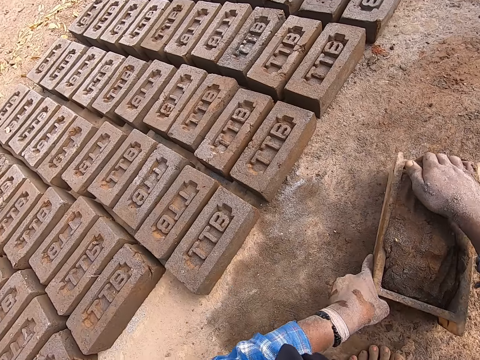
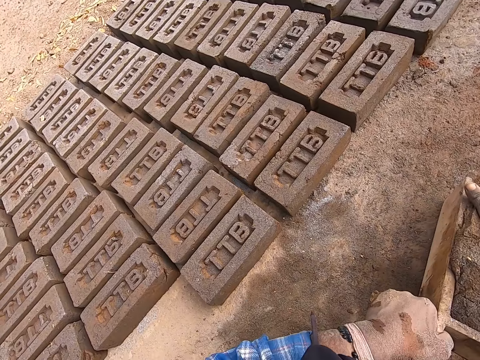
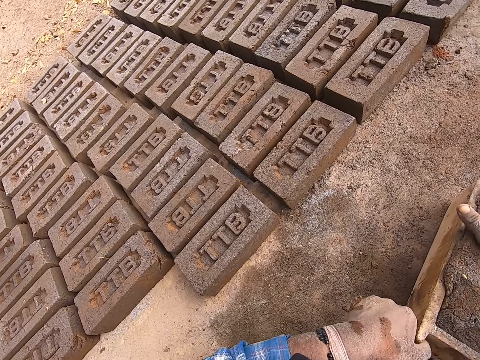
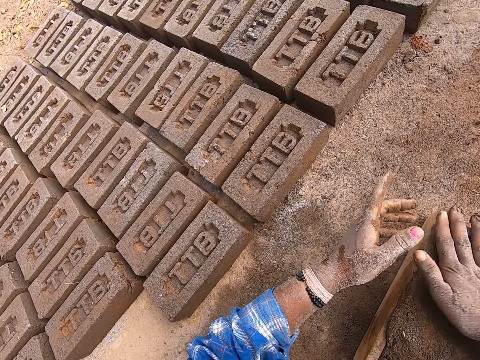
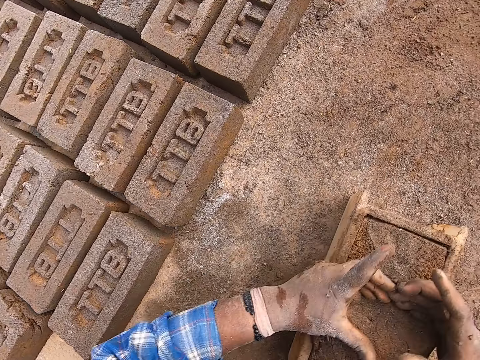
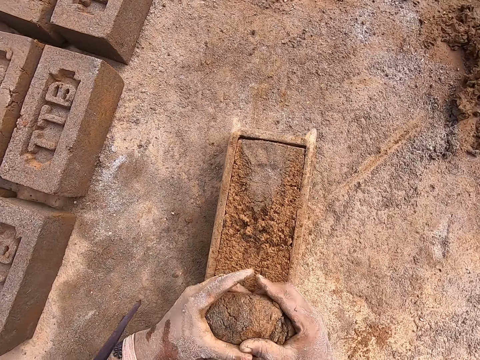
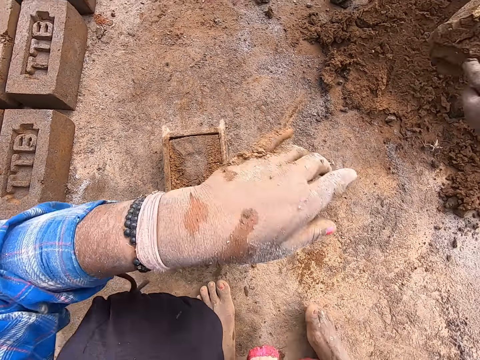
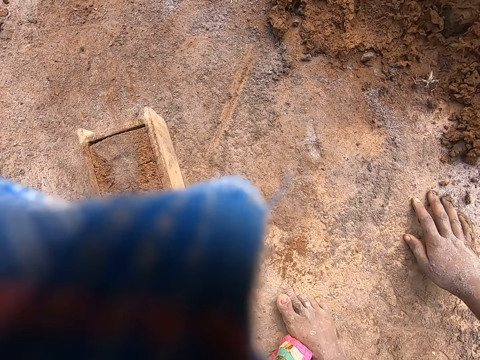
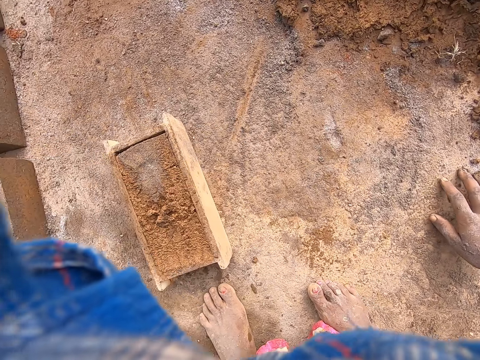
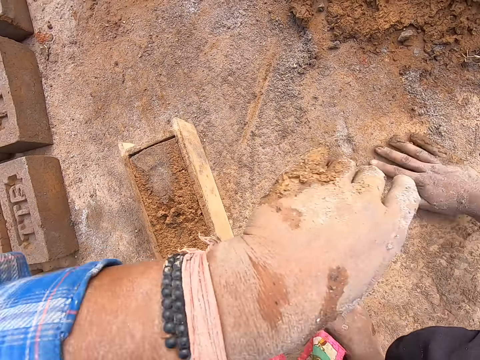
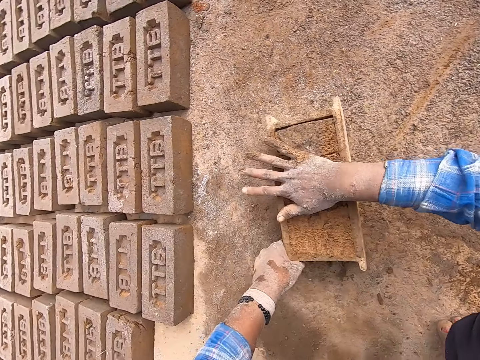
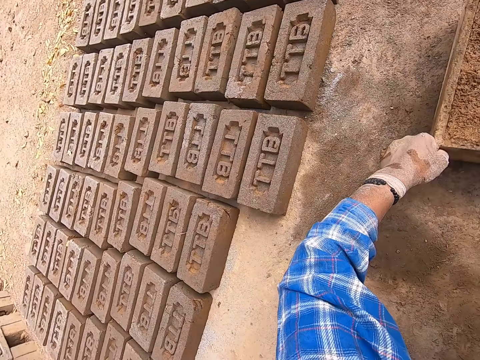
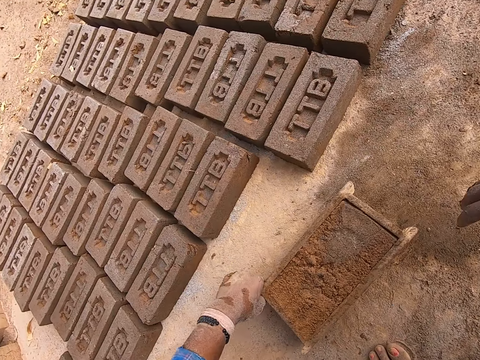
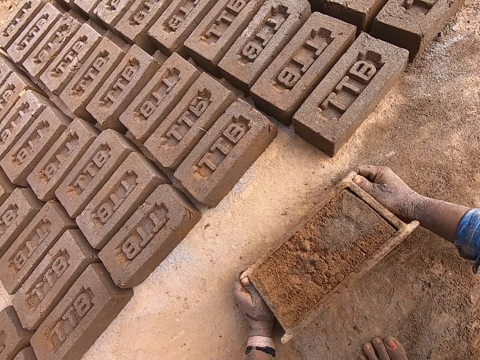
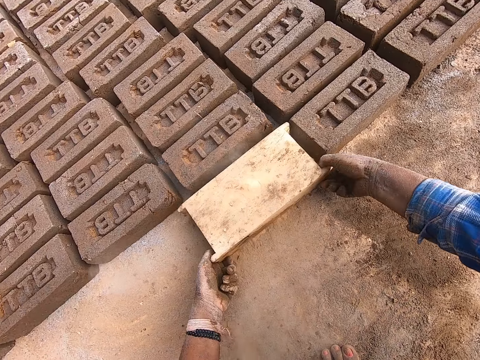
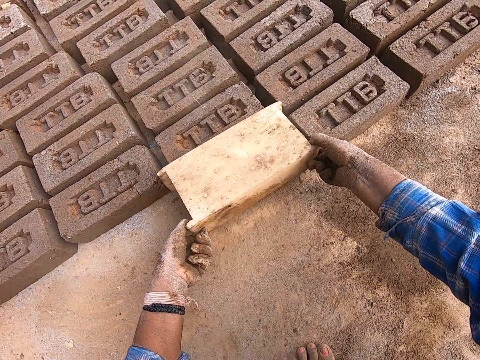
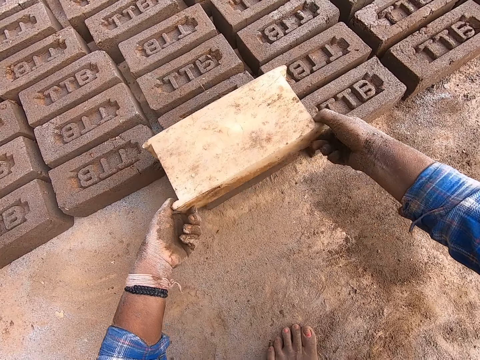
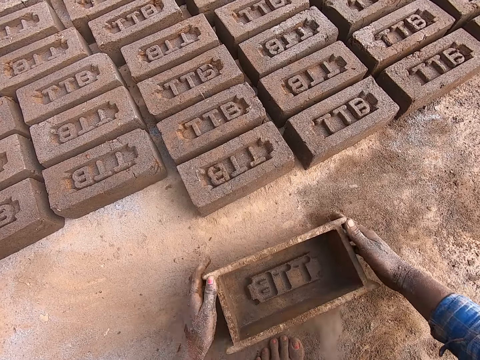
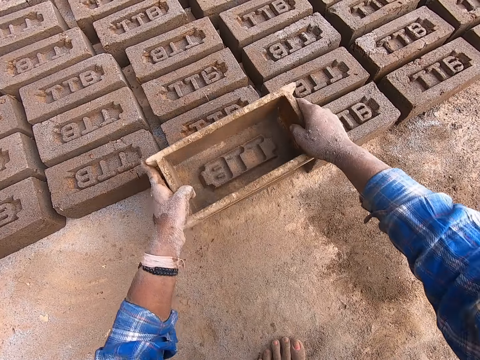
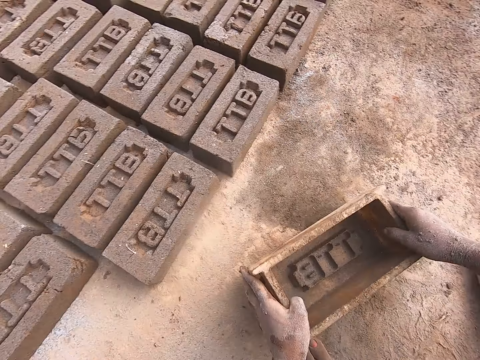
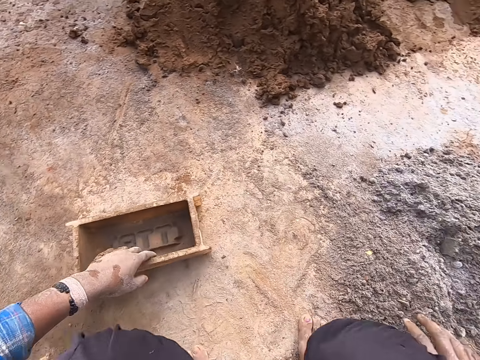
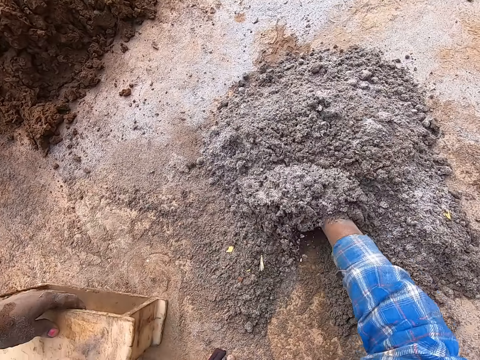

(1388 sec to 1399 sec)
The camera wearer fits clay in a brick maker or block mold with both hands. He adjusts the brick maker with both hands. He removes the excess clay on the block mold with both hands. He throws the excess clay in his hands on the clay on the floor with his right hand. He lifts his left hand. He holds the ground with his right hand. He presses the clay in the block mold with his right hand. He holds the clay in the brick maker with his right hand and holds a brick with his left hand. He drags the brick maker with both hands. He adjusts the block mold on the floor with both hands. He turns the brick maker with both hands. He puts the clay in the block mold on the floor with both hands. He removes the block mold from the clay with both hands. He lifts the brick maker with both hands. He keeps the block mold on the floor with both hands. He puts the brick maker on the brick. He puts the brick maker on the ground. He carries sand or cement with his right hand. He mixes the cement with his right hand. He holds the brick maker with his left hand.

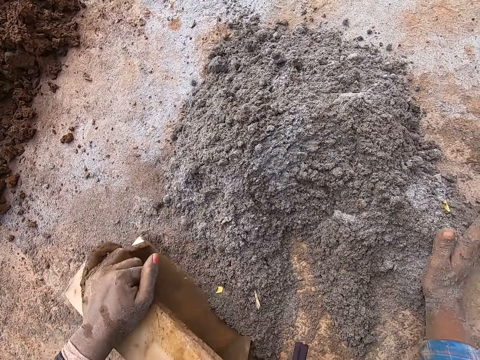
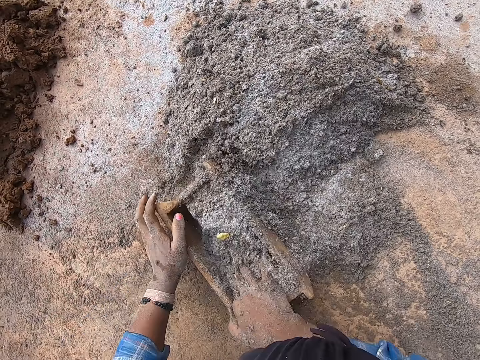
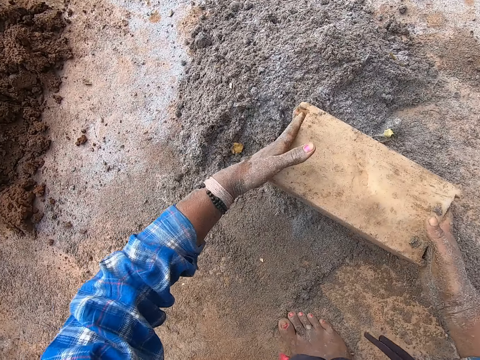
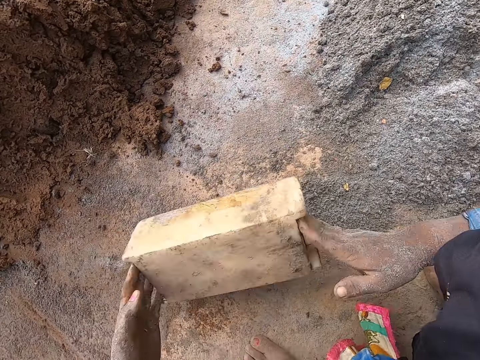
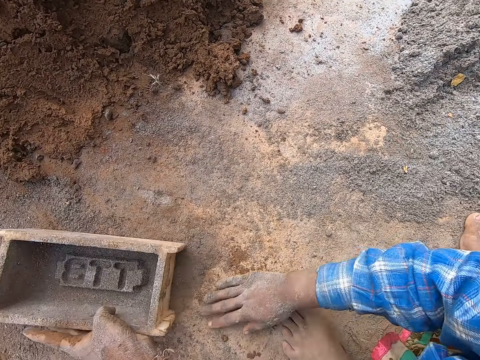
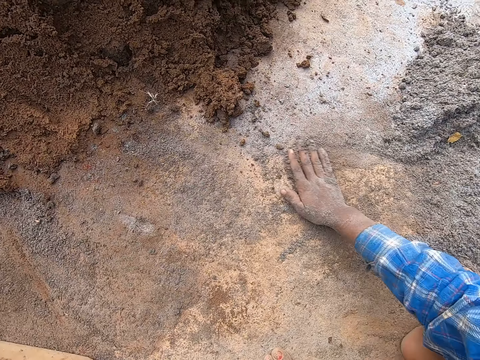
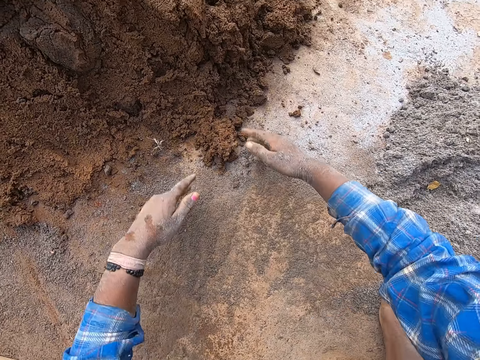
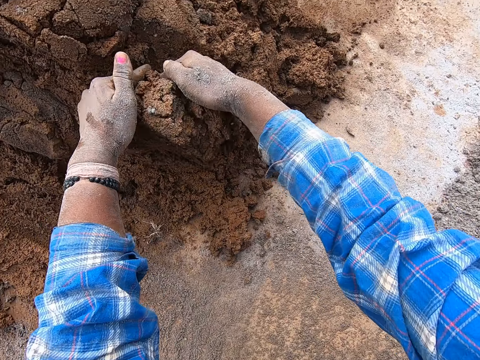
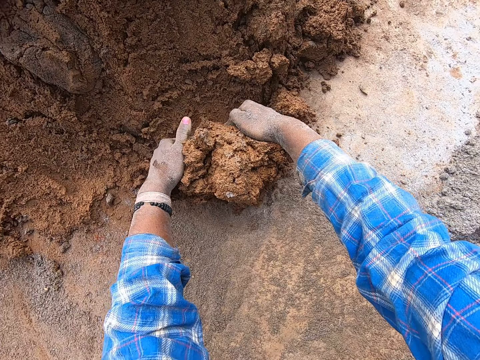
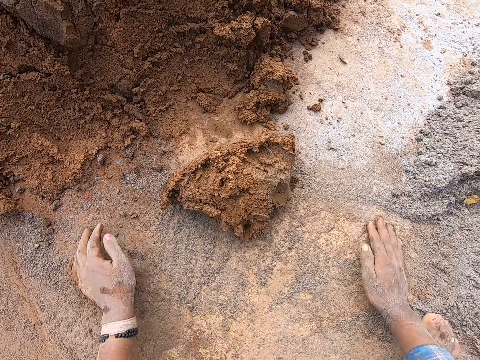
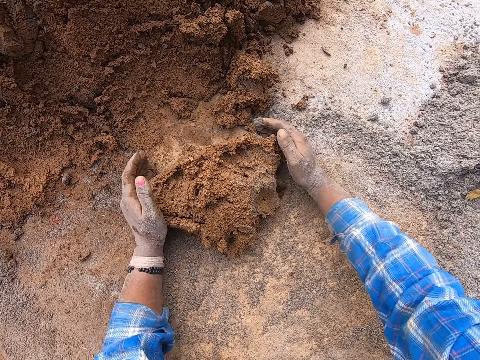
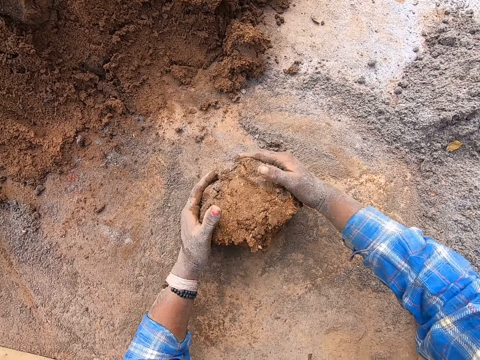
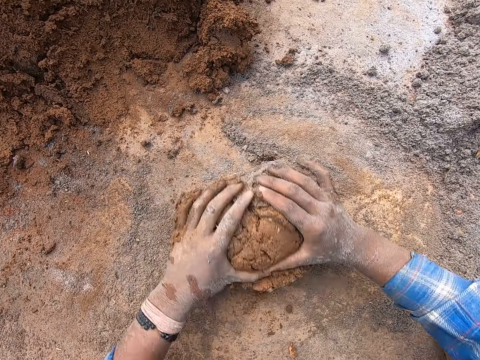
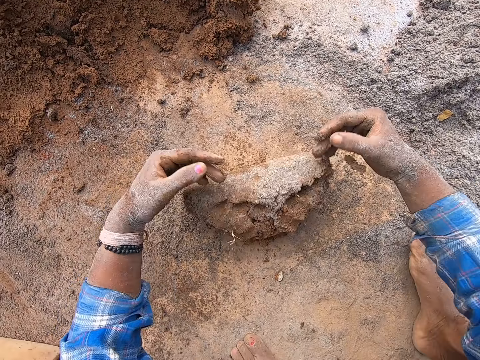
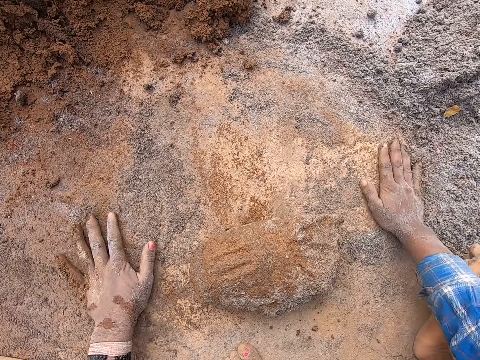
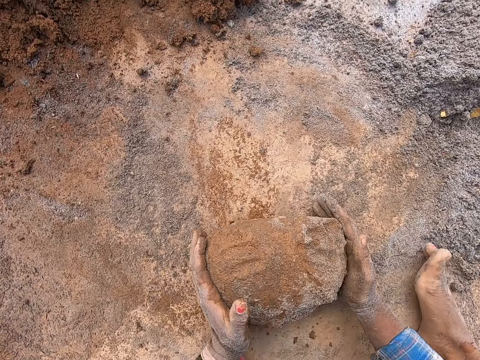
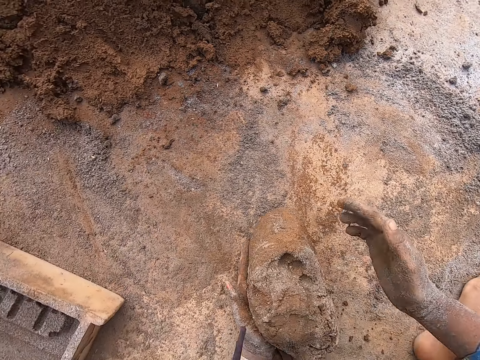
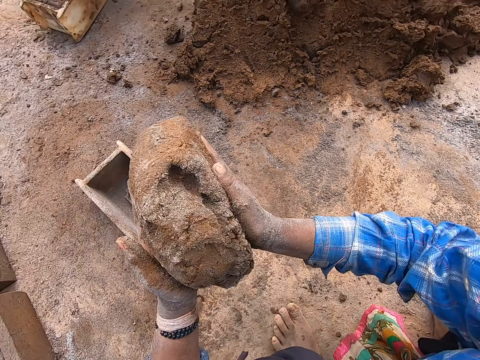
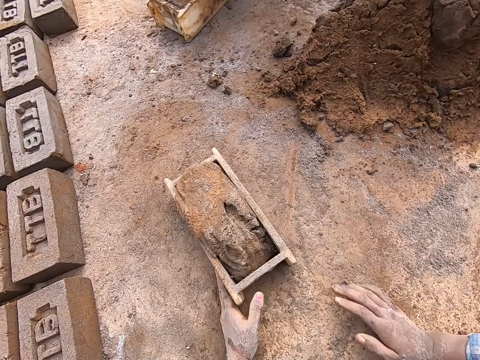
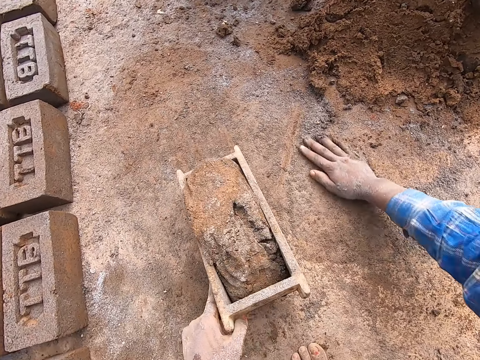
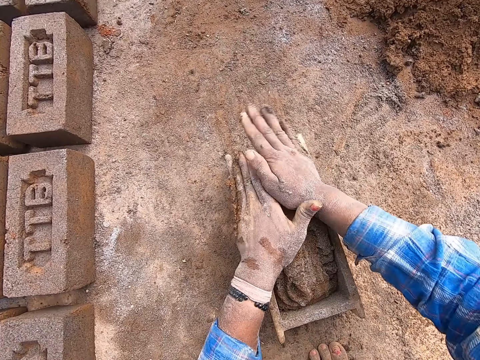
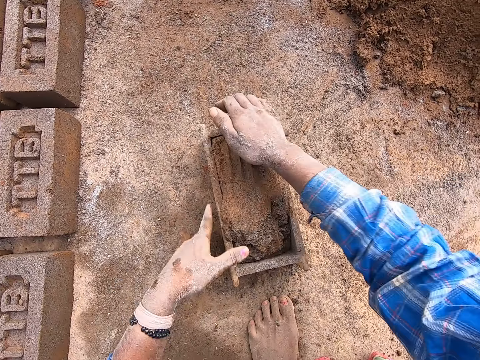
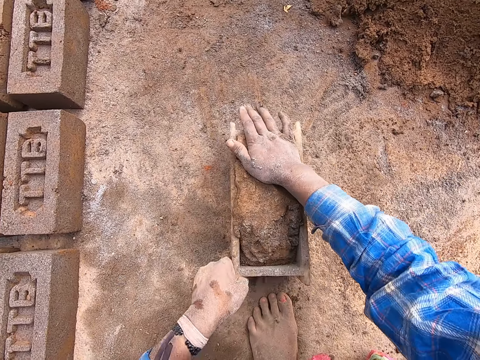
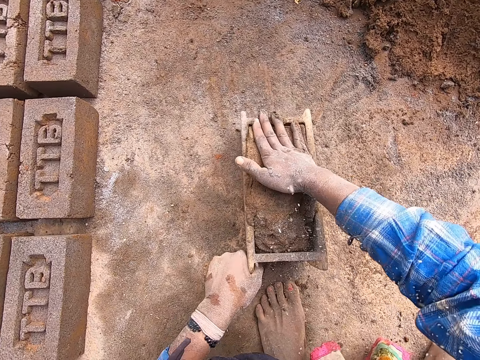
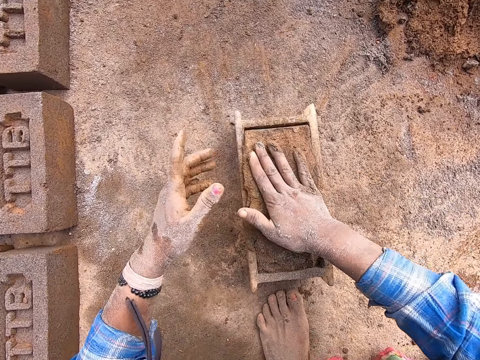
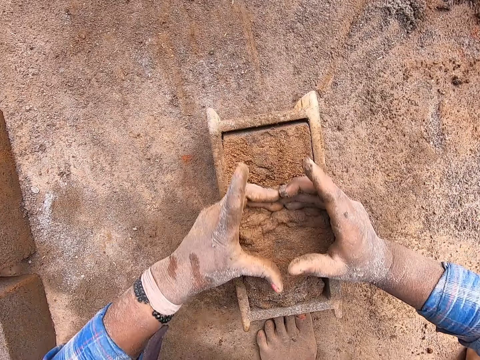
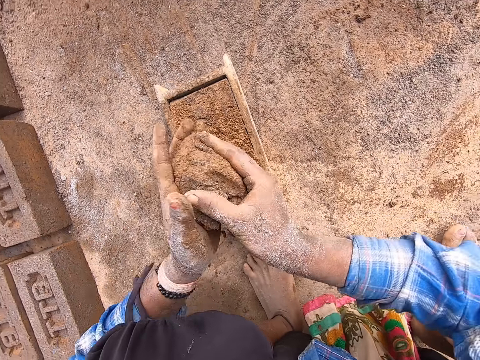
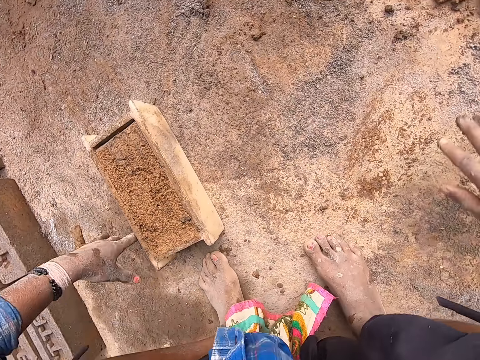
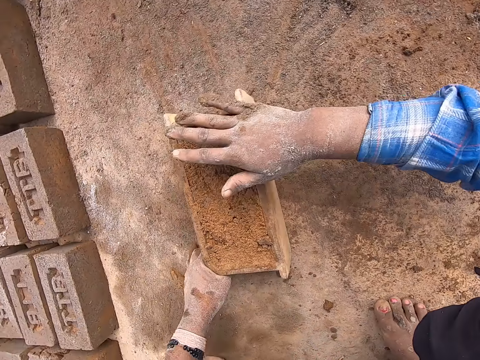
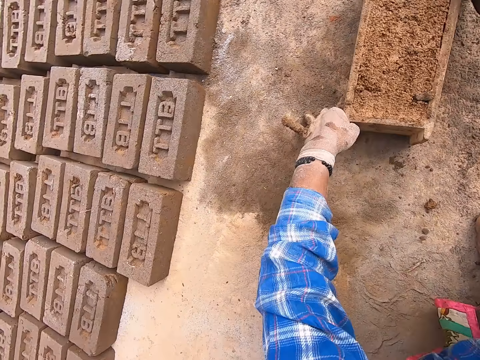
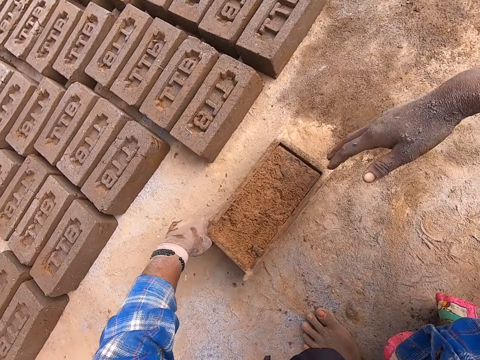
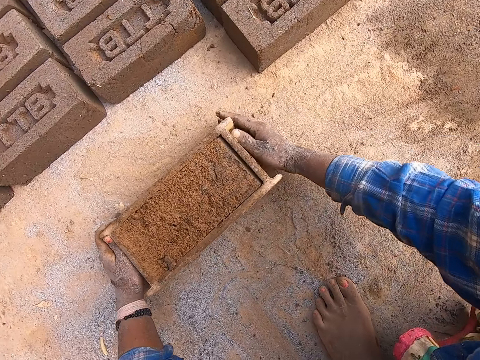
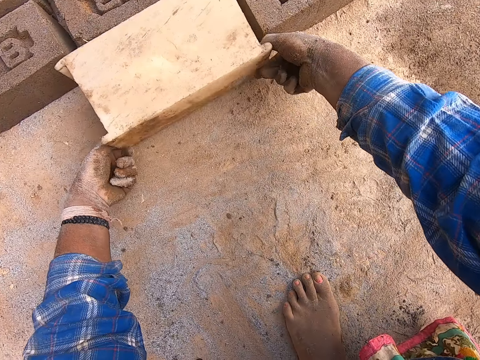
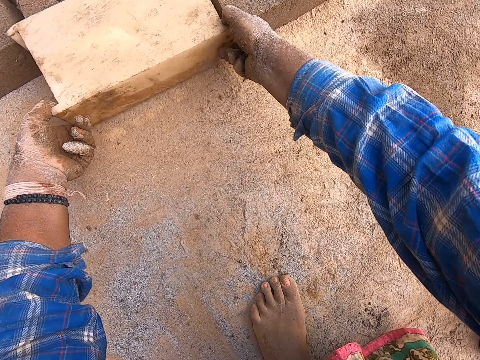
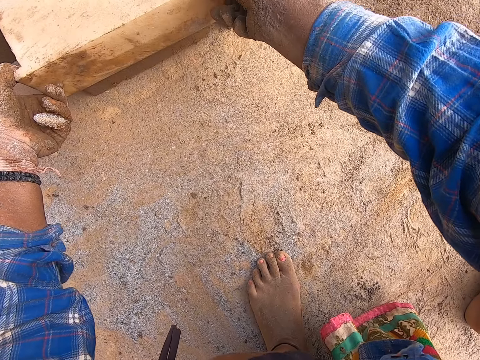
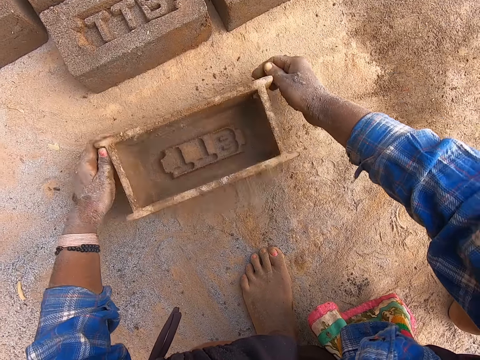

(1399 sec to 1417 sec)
The camera wearer puts sand or cement in the block mold or brick maker with his right hand. He pours the sand in the block mold with both hands. He keeps the block mold with his left hand. He puts the brick maker on the ground. He rubs his right hand on the floor. He spreads the cement on the ground with his right hand. He rubs his left hand on the floor. He cuts clay with both hands. He pulls the clay with both hands. He rolls the clay on the cement with both hands. He rubs both hands on the floor. He mixes the clay on the floor with both hands. He carries the clay from the floor with both hands. He puts the clay in the block mold with both hands. He holds the brick maker with his left hand. He rubs his right hand on the floor. He pushes the cement with his right hand. He presses the clay in the block mold with his right hand. He fits the clay in the brick maker with both hands. He adjusts the brick maker with both hands. He removes the excess clay on the block mold with both hands. He throws the excess clay in his hands on the clay on the floor with his right hand. He rubs the right hand on the floor. He holds the ground with his right hand. He holds the brick maker with his left hand. He adjusts the block mold on the floor with both hands. He drags the brick maker with both hands. He puts the clay in the block mold on the floor with both hands. He turns the brick maker with both hands. He removes the block mold from the clay with both hands. He lifts the brick maker with both hands. He keeps the block mold on the floor with both hands.
